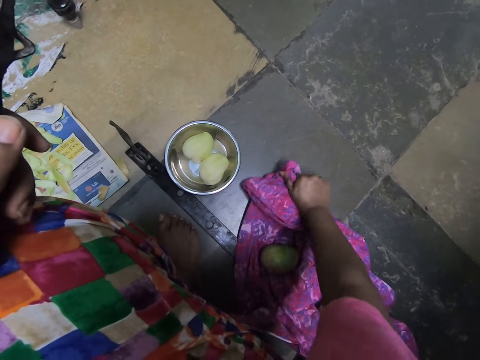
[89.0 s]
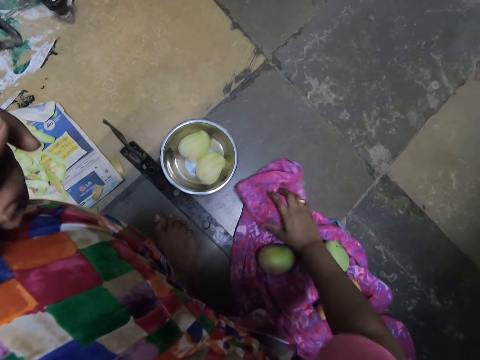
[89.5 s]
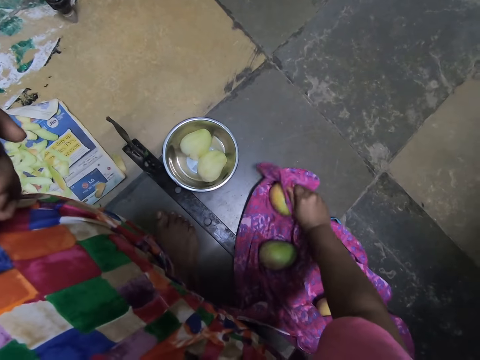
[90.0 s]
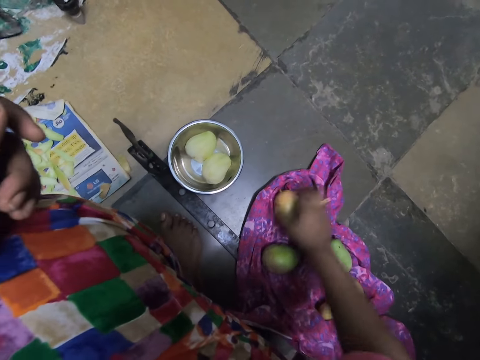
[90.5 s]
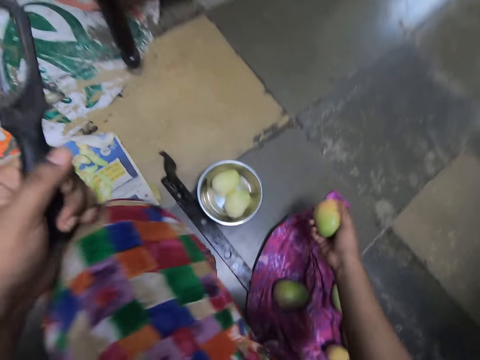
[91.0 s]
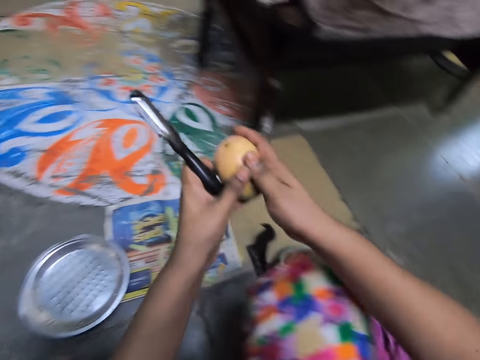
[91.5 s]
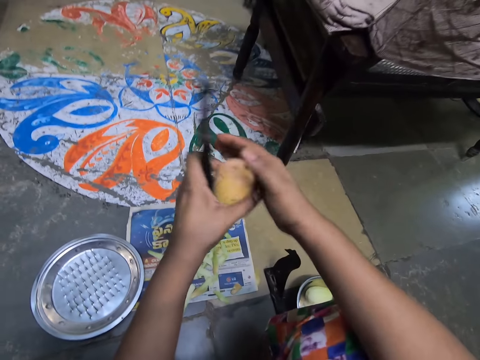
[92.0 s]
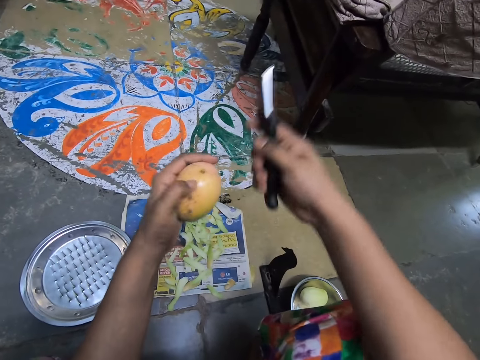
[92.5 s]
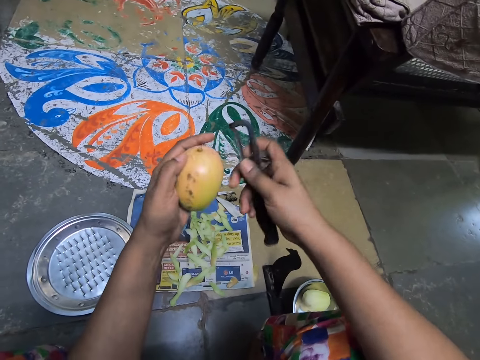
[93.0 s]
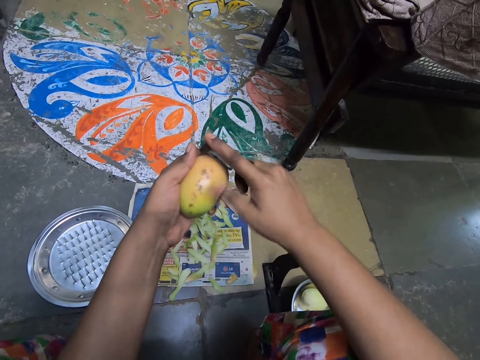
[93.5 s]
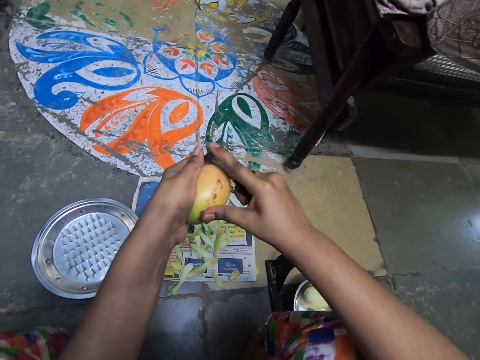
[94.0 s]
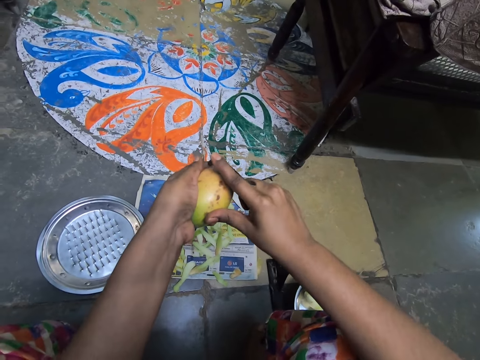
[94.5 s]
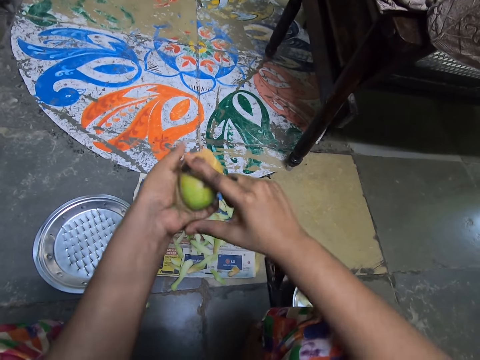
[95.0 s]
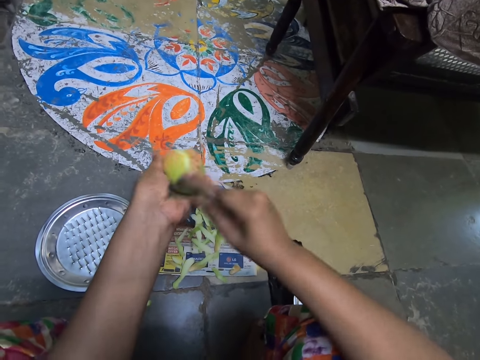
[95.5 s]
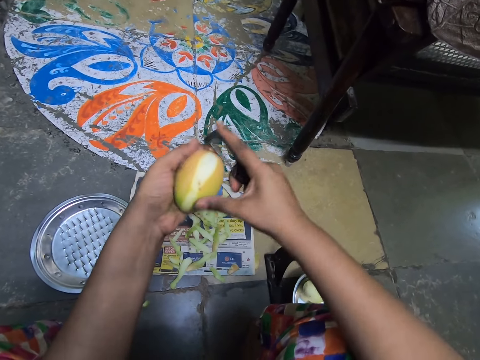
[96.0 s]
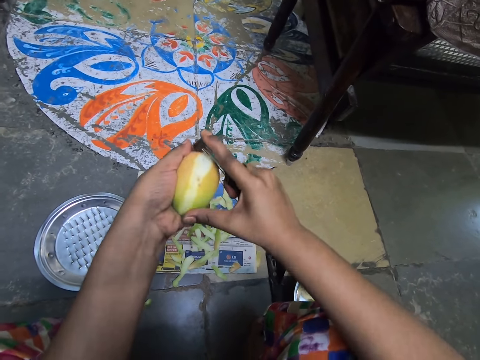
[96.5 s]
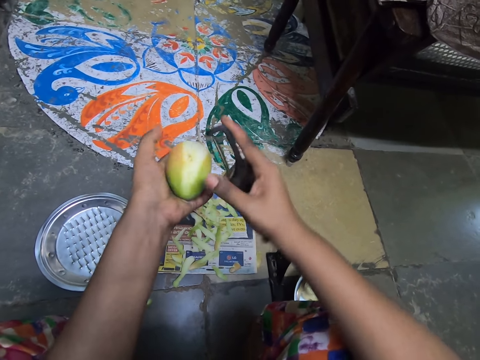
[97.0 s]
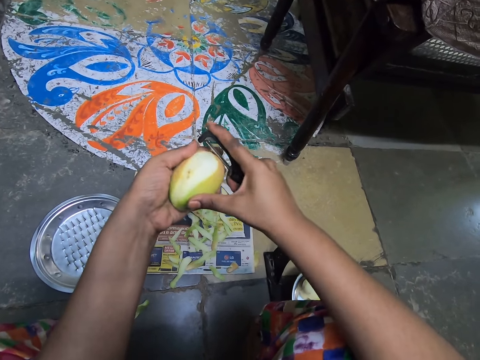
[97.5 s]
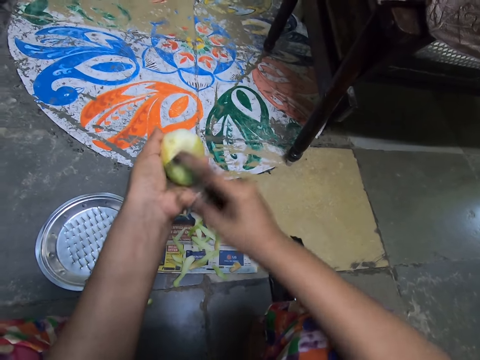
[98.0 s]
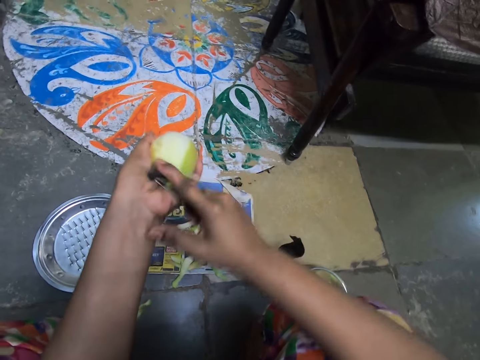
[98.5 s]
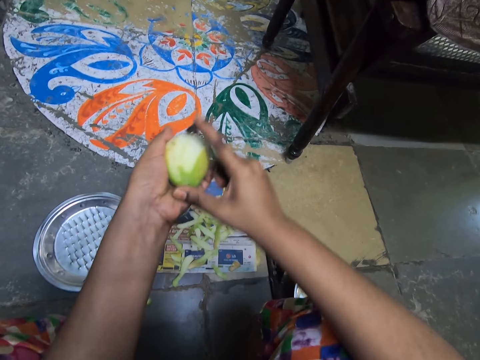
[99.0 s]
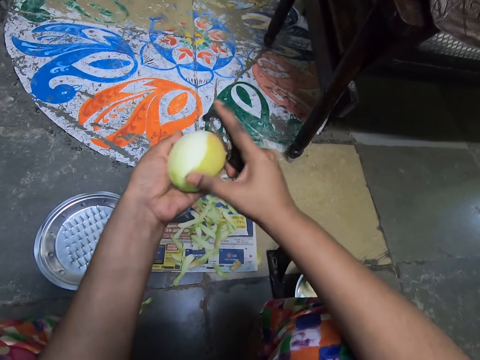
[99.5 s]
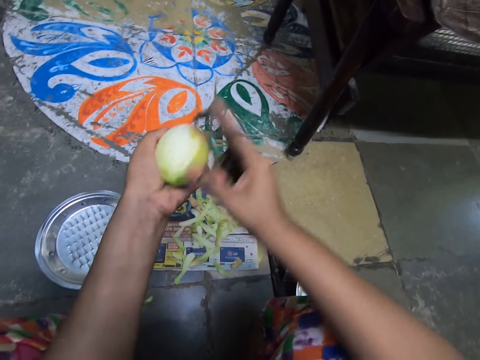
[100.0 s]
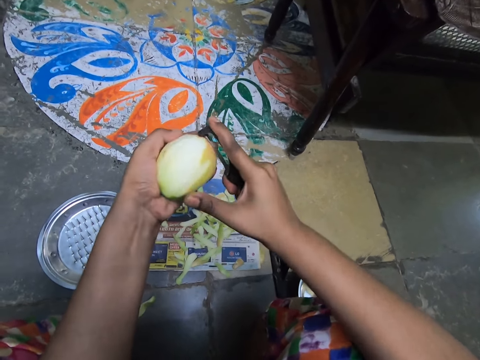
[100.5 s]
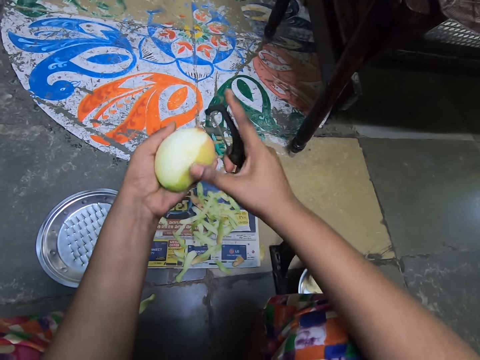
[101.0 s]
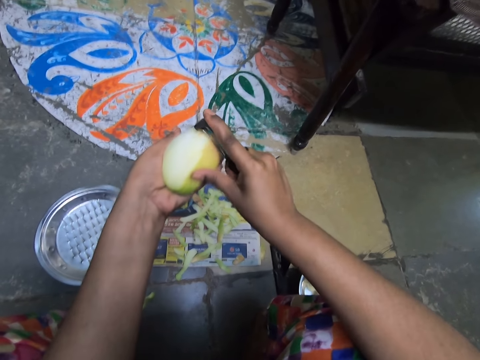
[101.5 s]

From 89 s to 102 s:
The camera wearer covers the mango with the cloth. She wipes the mango with the cloth. She drops the cloth on the floor with her right hand. She picks the mango from the cloth on the floor with her right hand. She passes the mango from her right hand to her left hand. She passes the peeler from her left hand to her right hand. She peels the mango in her left hand with the peeler in her right hand. She drops the peel on the paper.

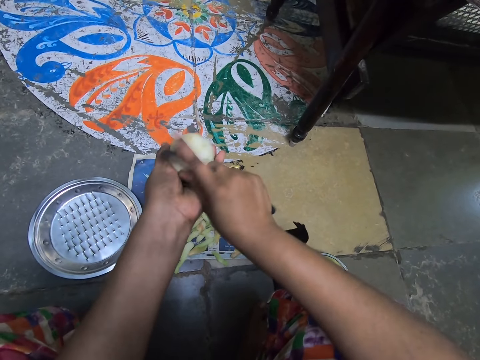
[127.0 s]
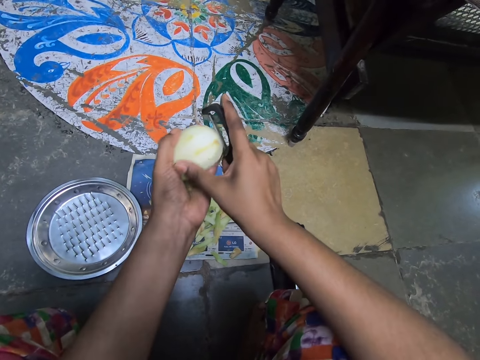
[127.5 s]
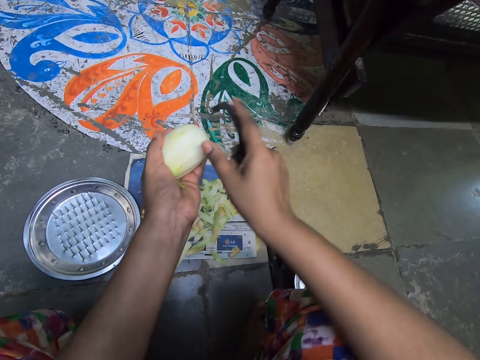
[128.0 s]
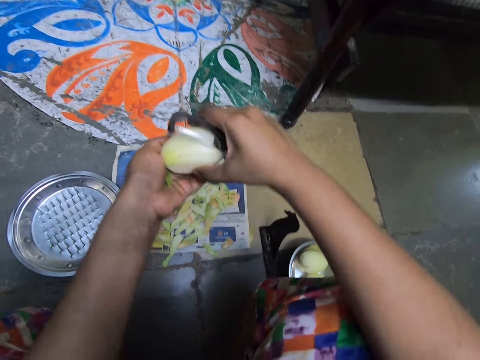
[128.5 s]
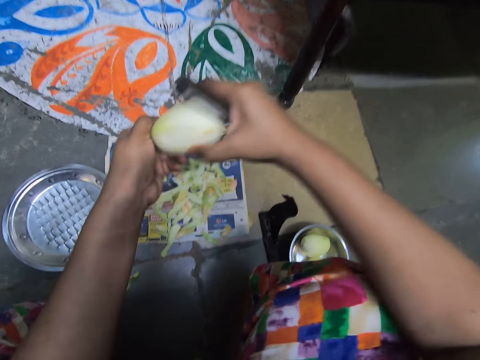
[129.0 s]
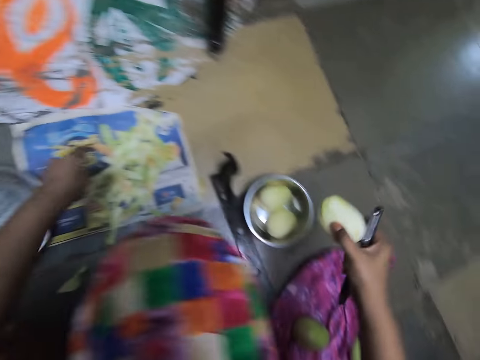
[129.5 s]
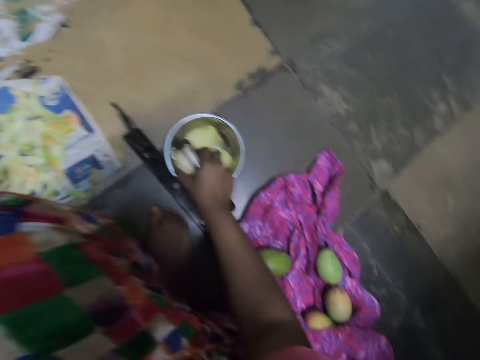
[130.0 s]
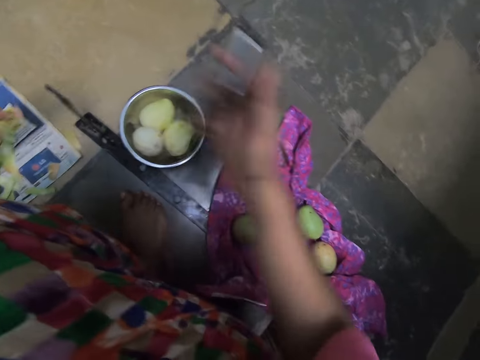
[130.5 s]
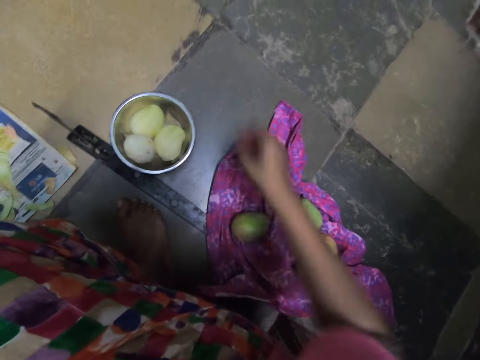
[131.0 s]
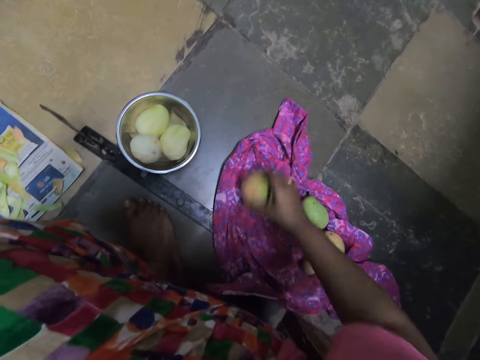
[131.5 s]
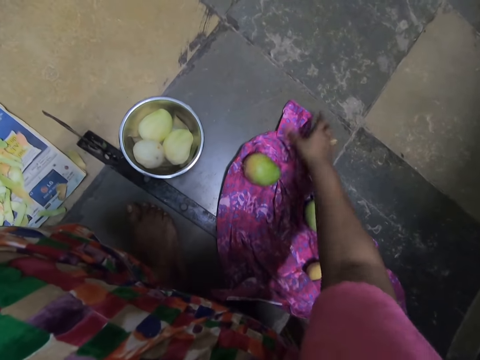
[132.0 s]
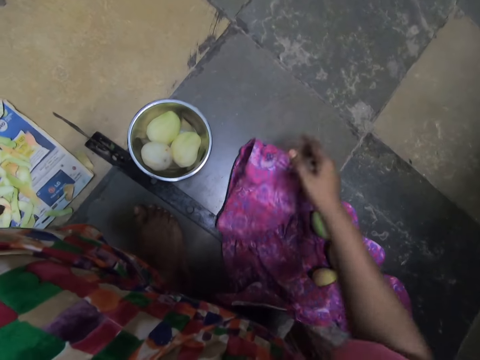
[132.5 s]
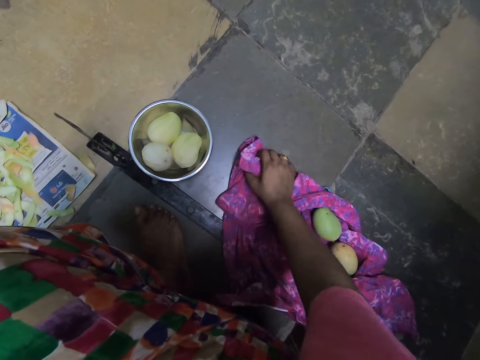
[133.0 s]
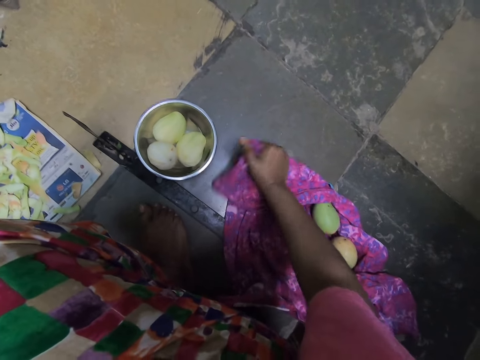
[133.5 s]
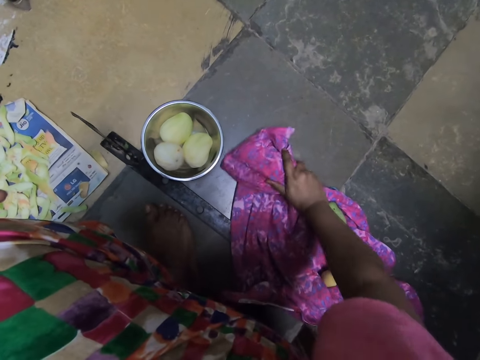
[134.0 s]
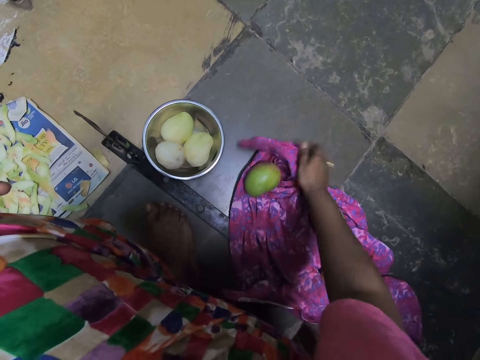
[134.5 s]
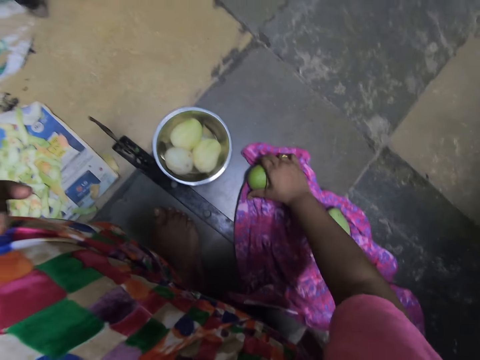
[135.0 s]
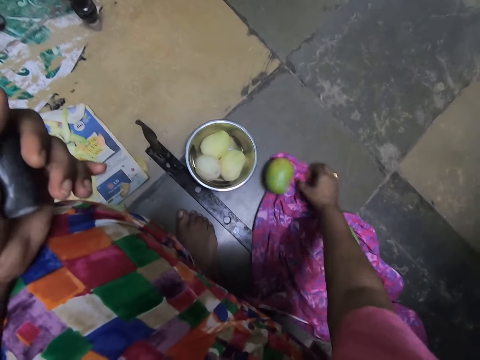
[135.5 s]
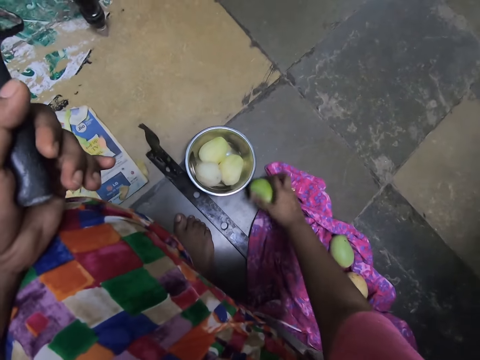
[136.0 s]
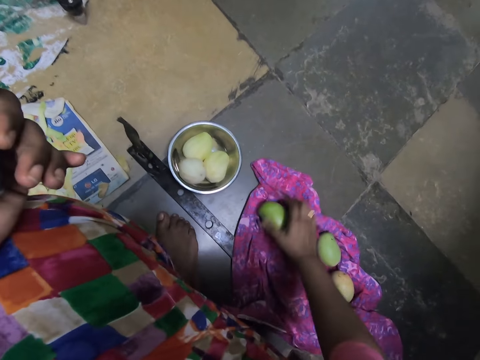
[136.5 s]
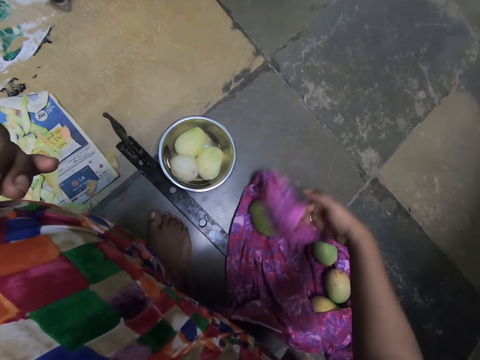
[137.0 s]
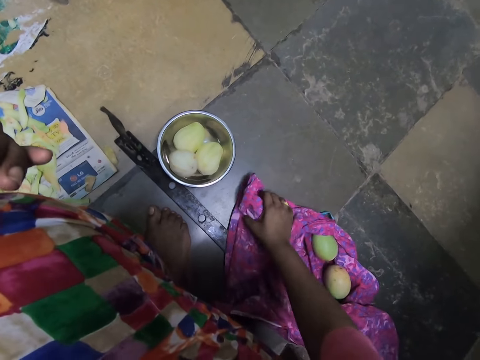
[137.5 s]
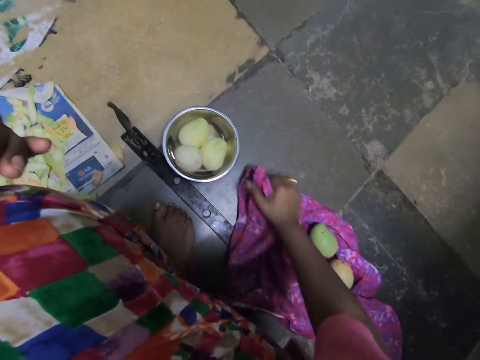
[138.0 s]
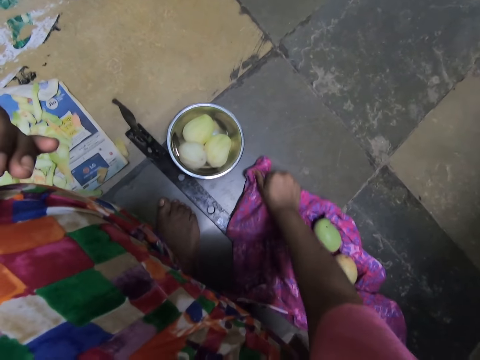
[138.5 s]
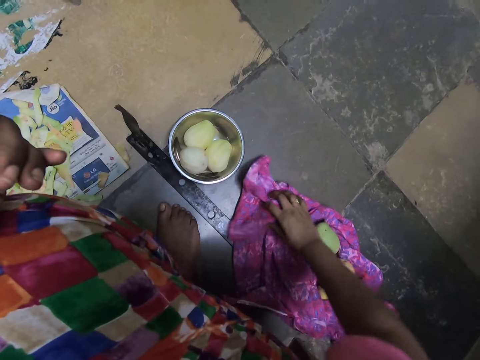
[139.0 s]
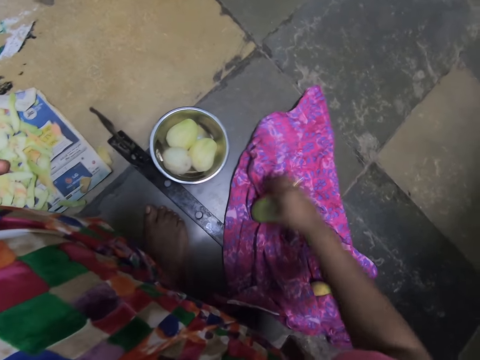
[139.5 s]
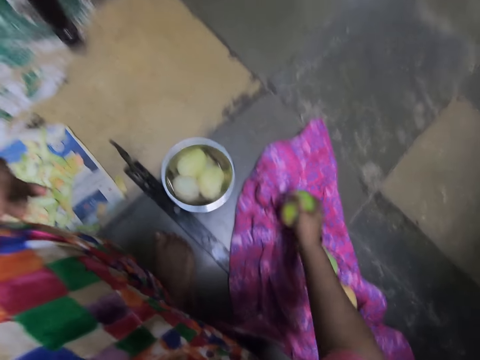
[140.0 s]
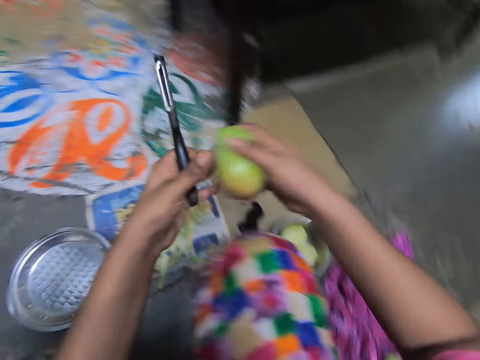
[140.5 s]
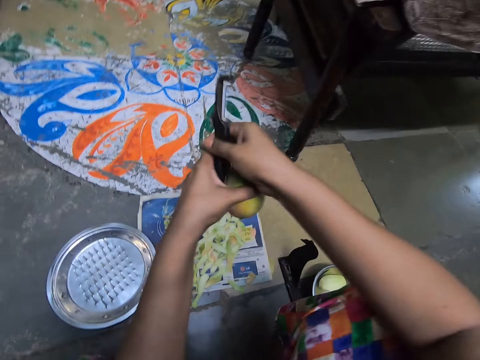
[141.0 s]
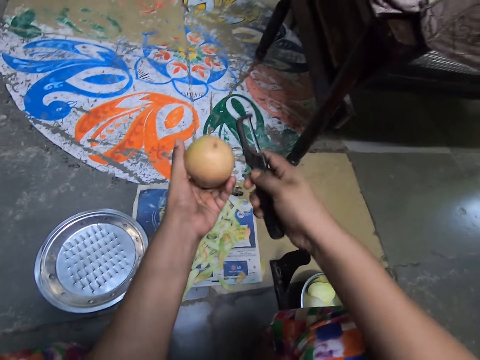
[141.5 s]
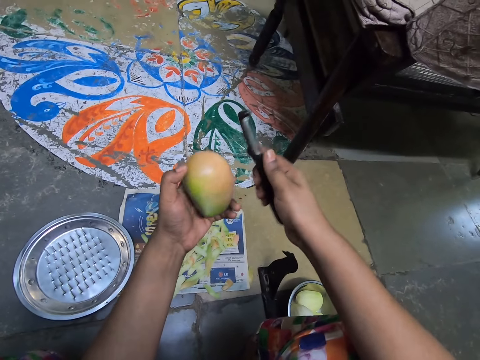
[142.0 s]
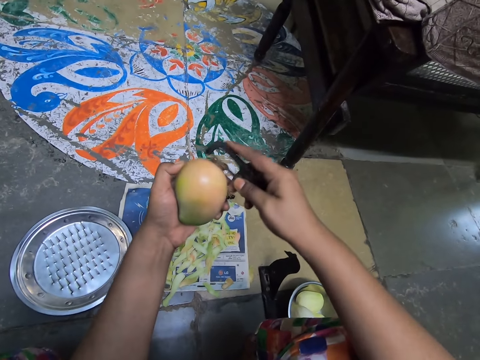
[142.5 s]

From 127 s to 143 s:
The camera wearer passes the mango from her left hand to her right hand. She drops the mango into the bowl on the floor with her right hand. She passes the peeler from her right hand to her left hand. She picks the mango from the cloth on the floor with her right hand. She drops the mango on the cloth on the floor with her right hand. She picks the edge of the cloth on the floor with her right hand. She wipes the mango on the cloth on the floor with the cloth in her right hand. She covers the mango with the cloth. She moves the mango on the cloth on the floor with her right hand. She picks the edge of the cloth on the floor with her right hand. She wipes the mango on the cloth on the floor with the cloth in her right hand. She drops the cloth on the floor with her right hand. She picks the mango from the cloth on the floor with her right hand. She passes the mango from her right hand to her left hand. She passes the peeler from her left hand to her right hand.
